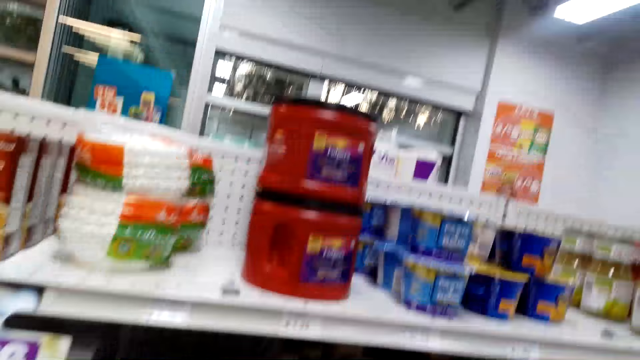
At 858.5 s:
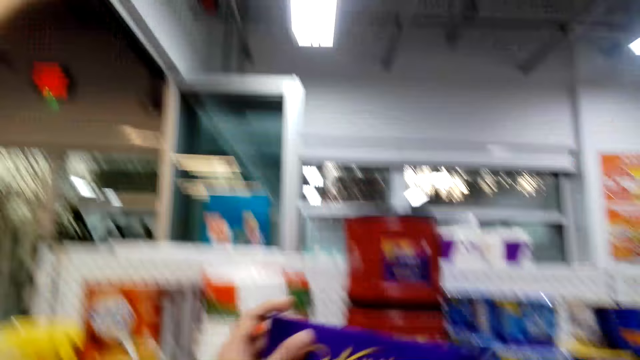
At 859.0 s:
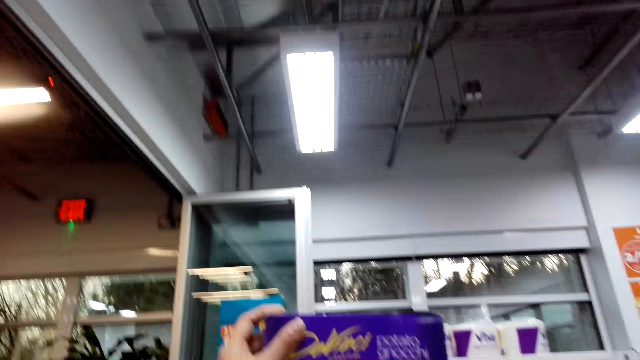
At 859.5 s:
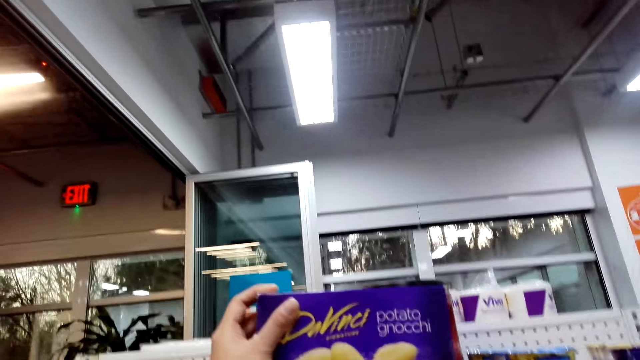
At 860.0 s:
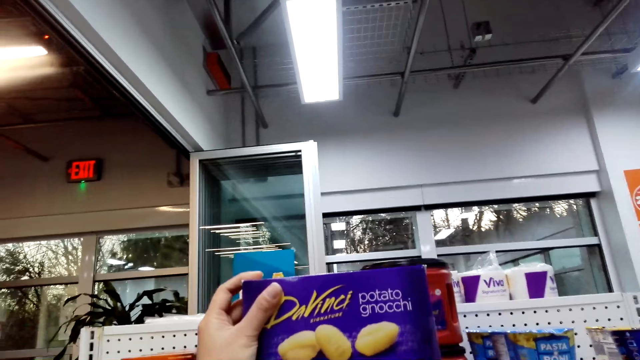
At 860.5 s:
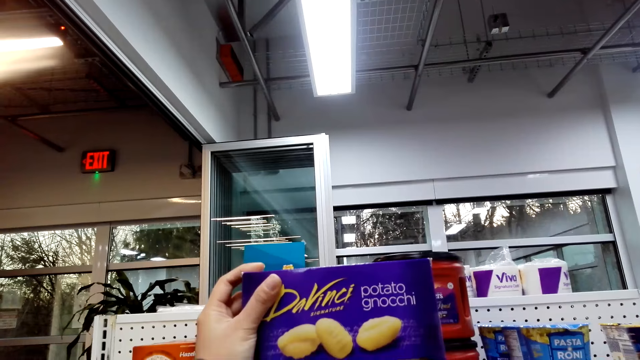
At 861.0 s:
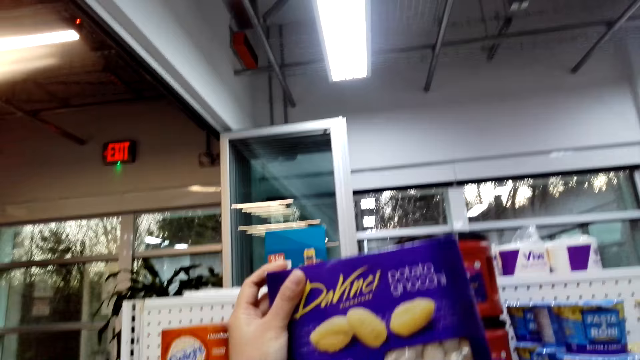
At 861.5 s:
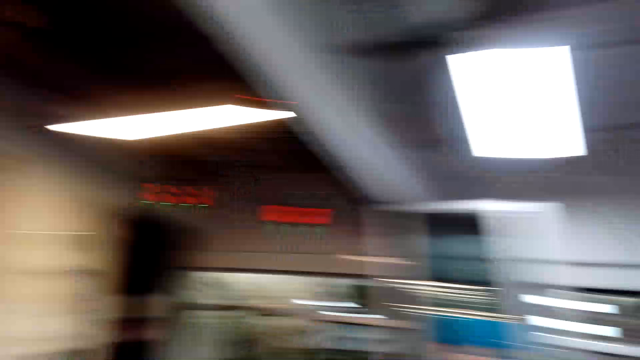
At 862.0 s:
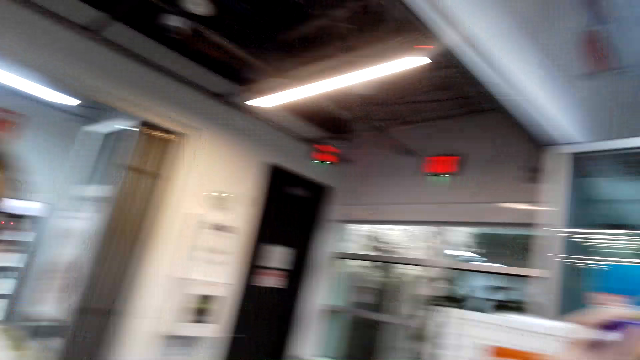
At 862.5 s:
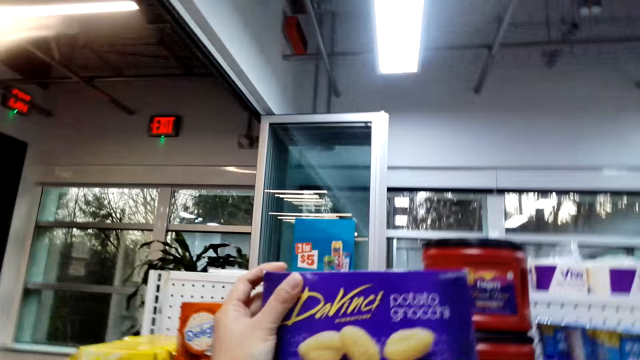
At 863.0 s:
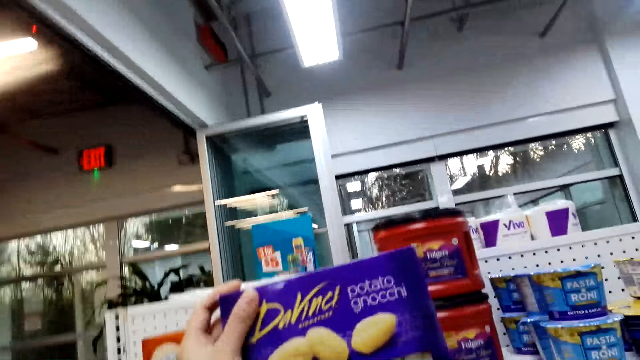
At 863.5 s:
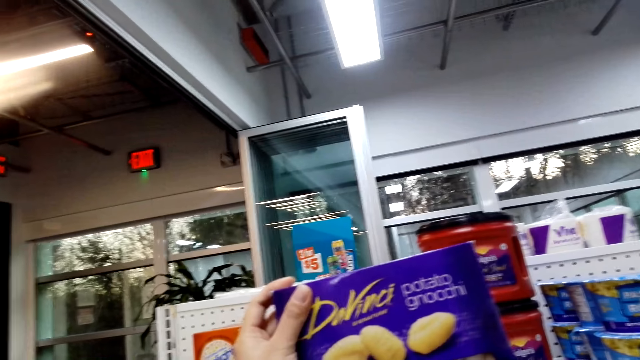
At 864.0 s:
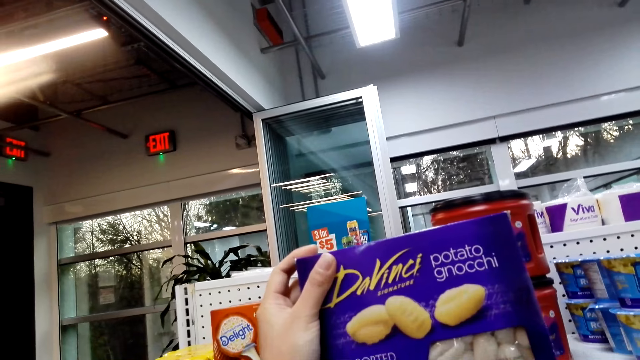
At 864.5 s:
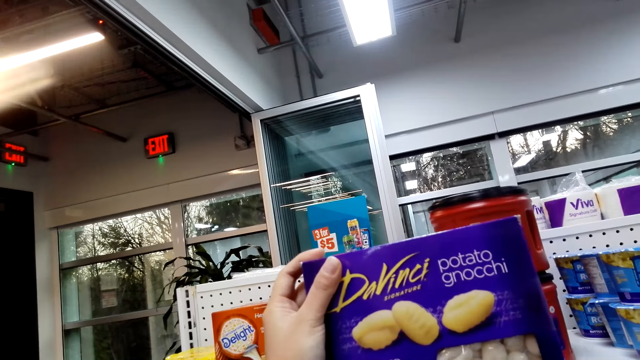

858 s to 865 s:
The camera wearer observes the Davinci potato gnocchi. They pick up the potato gnocchi from the shelf.

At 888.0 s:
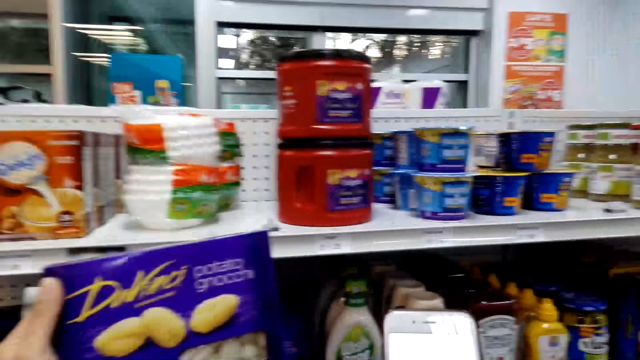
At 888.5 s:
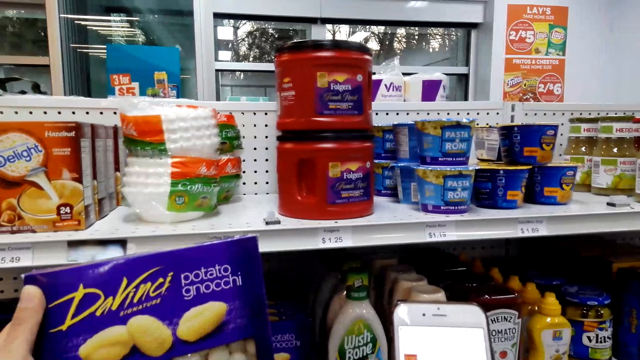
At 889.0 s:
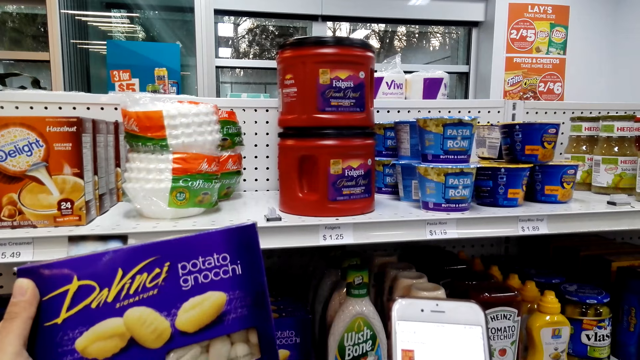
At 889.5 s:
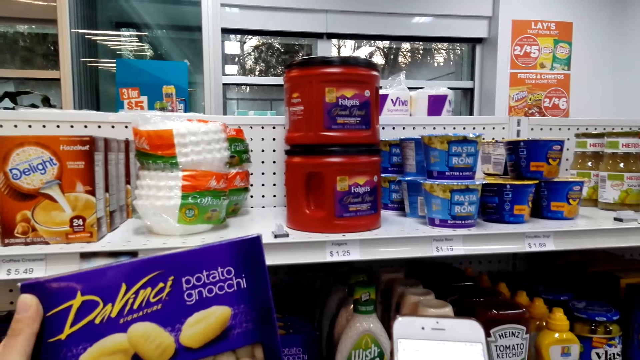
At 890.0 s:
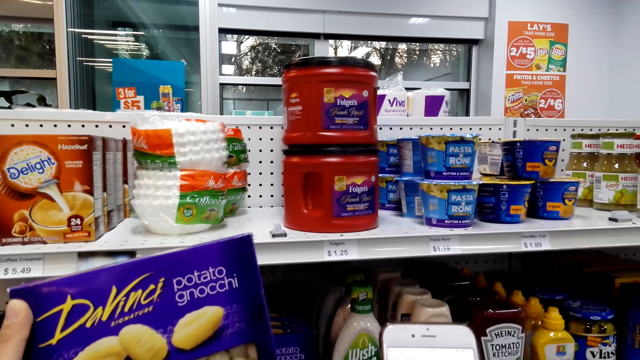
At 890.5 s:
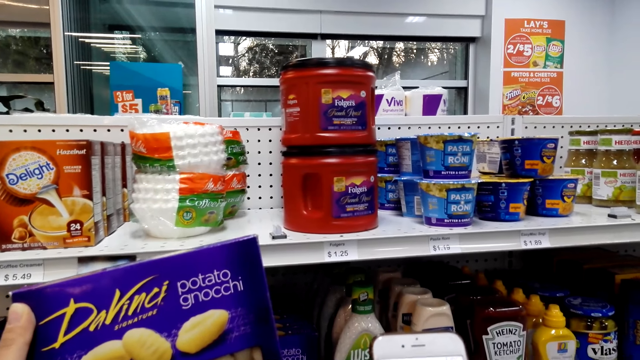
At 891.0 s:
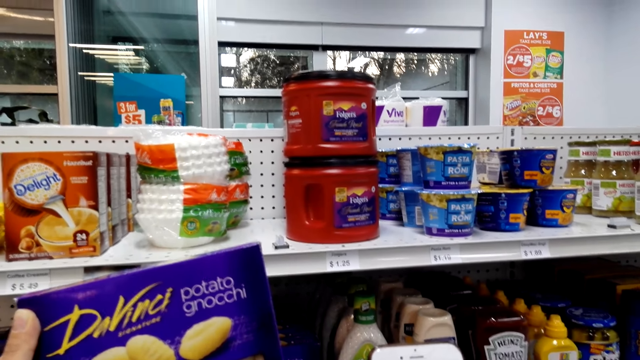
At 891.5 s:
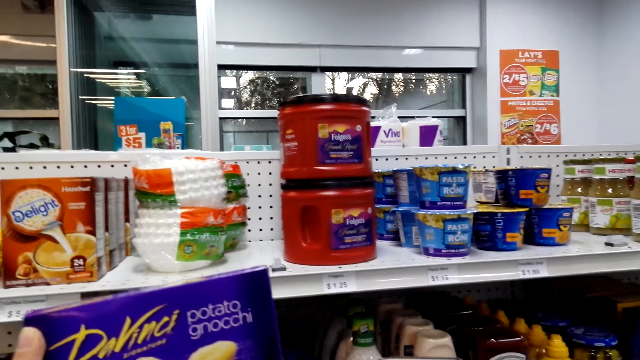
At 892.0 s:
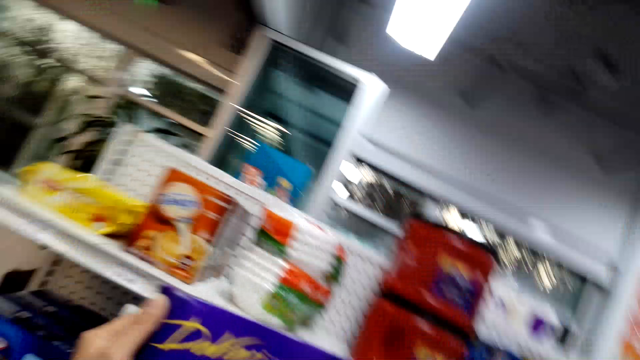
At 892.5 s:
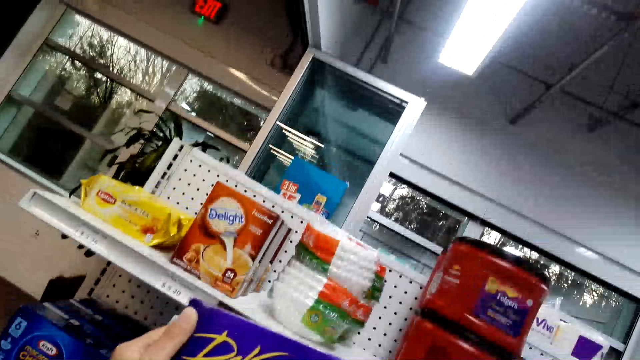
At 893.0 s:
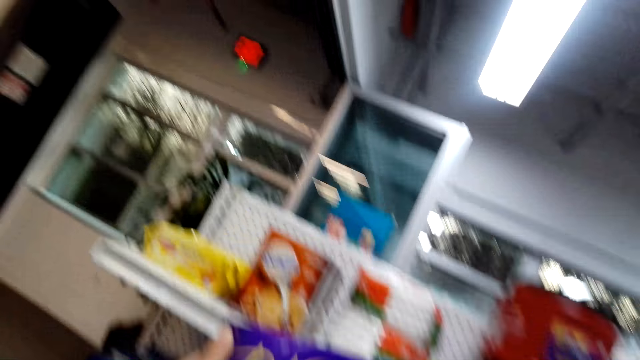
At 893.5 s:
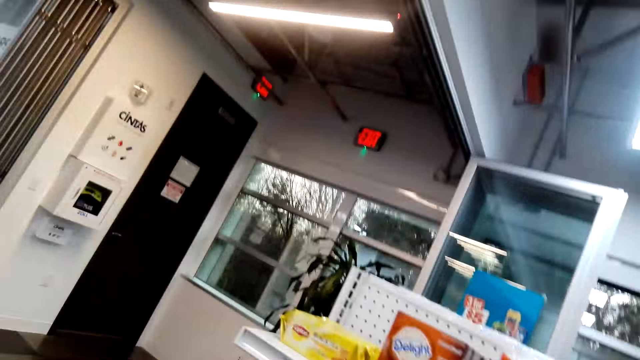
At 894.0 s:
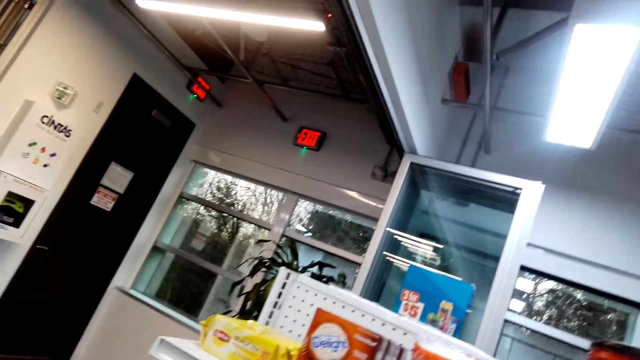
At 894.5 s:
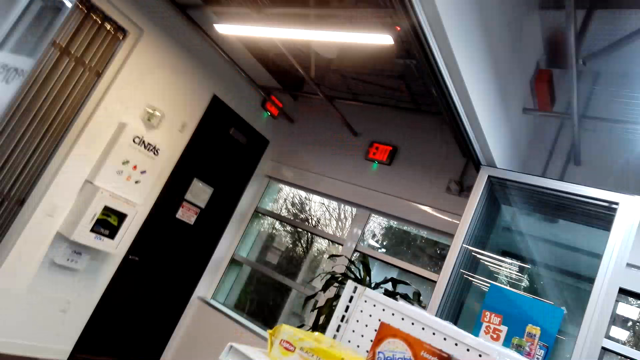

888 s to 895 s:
The camera wearer scrolls on the cell phone.

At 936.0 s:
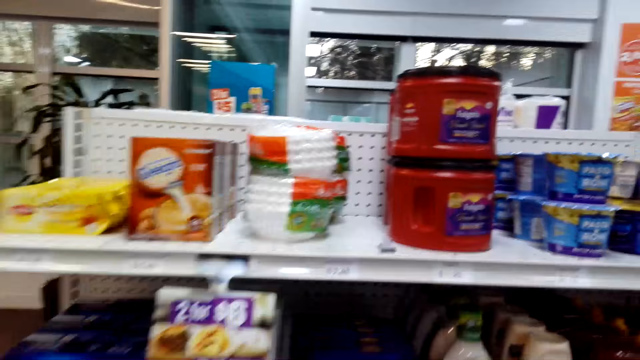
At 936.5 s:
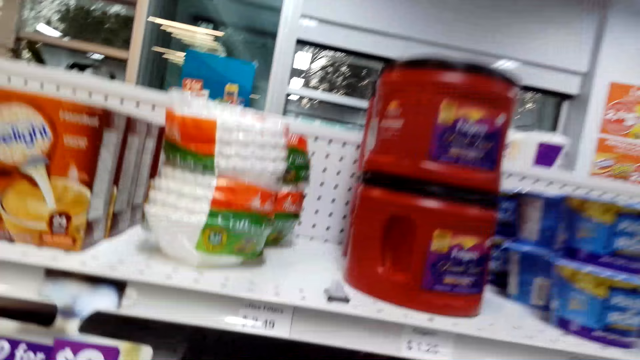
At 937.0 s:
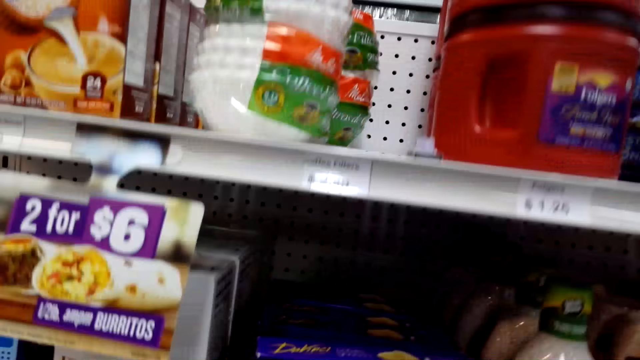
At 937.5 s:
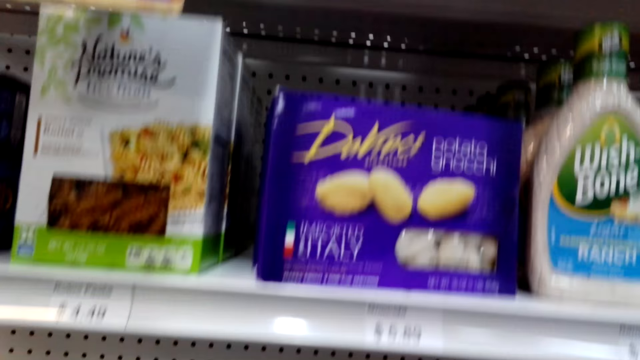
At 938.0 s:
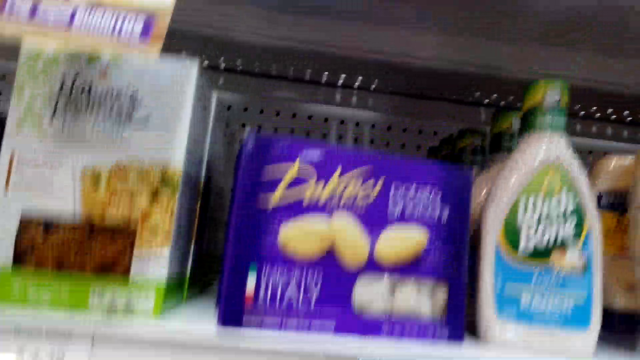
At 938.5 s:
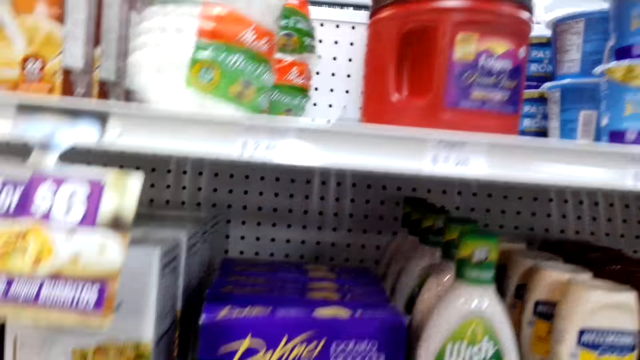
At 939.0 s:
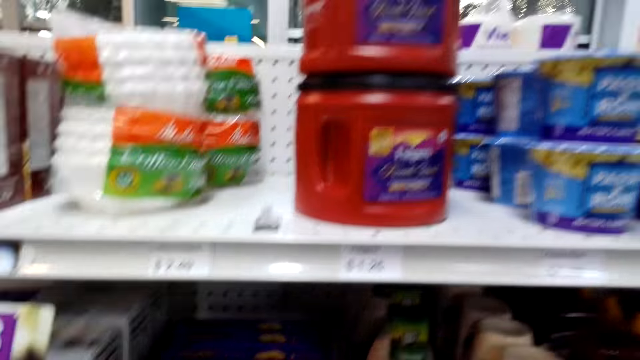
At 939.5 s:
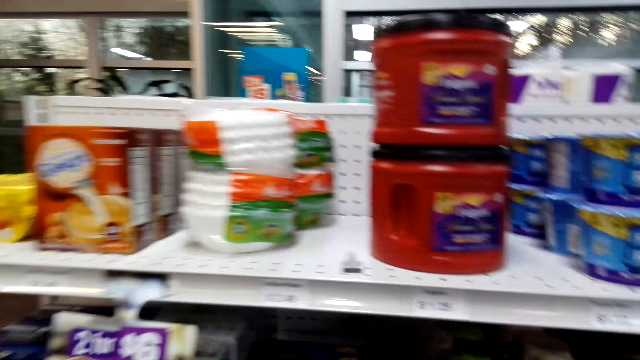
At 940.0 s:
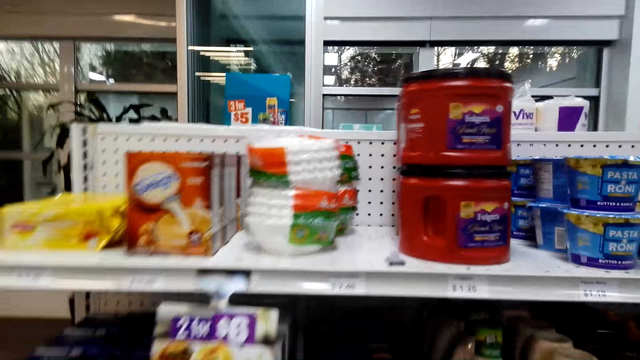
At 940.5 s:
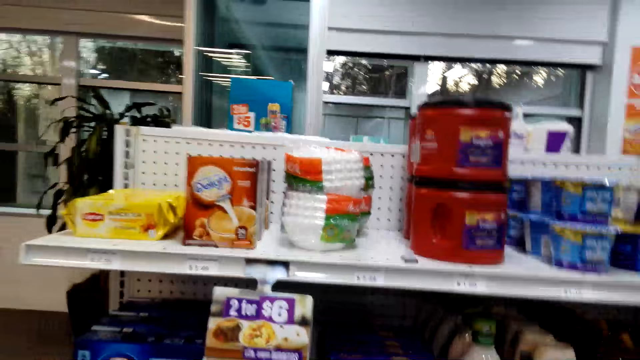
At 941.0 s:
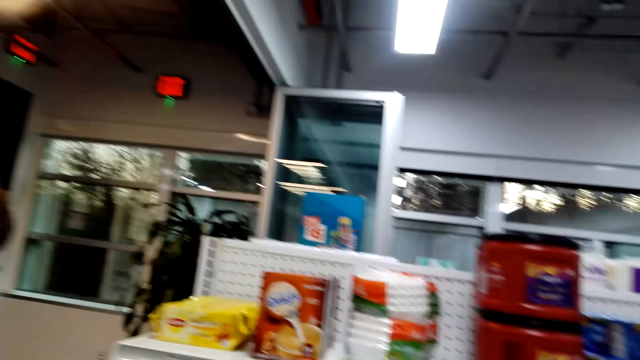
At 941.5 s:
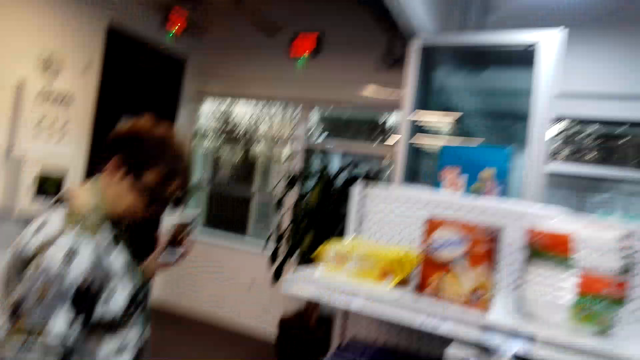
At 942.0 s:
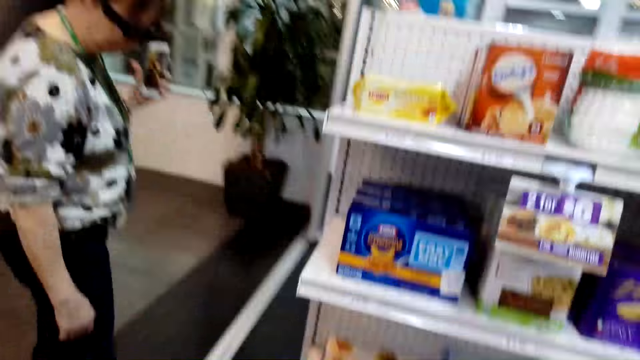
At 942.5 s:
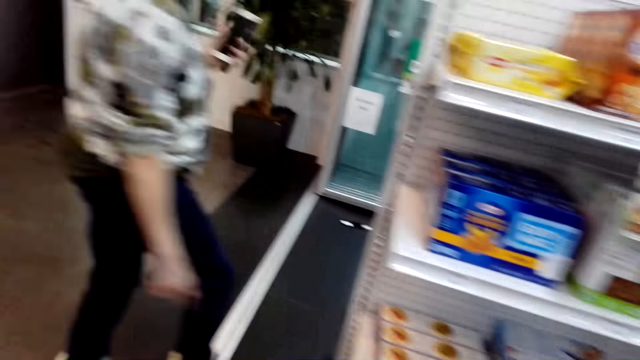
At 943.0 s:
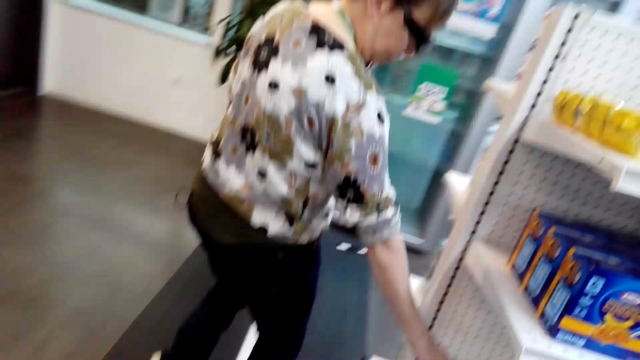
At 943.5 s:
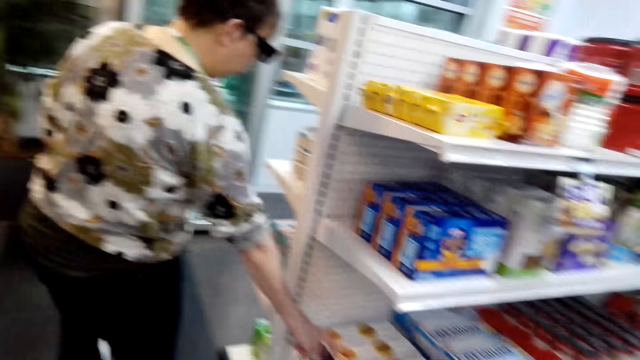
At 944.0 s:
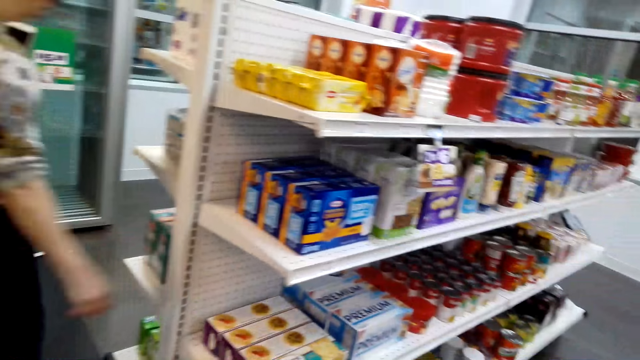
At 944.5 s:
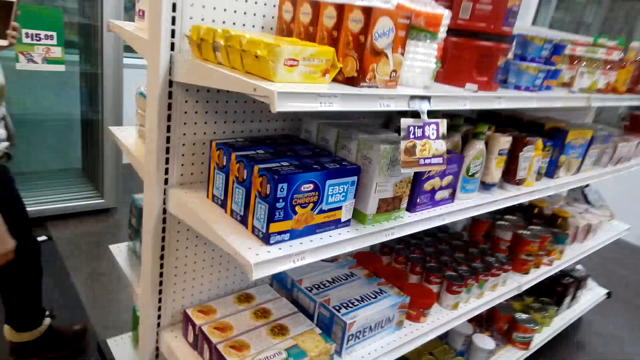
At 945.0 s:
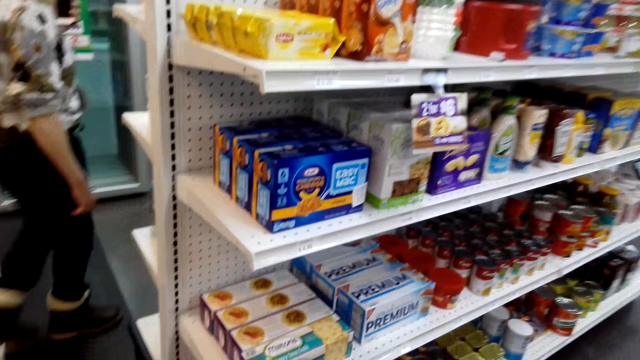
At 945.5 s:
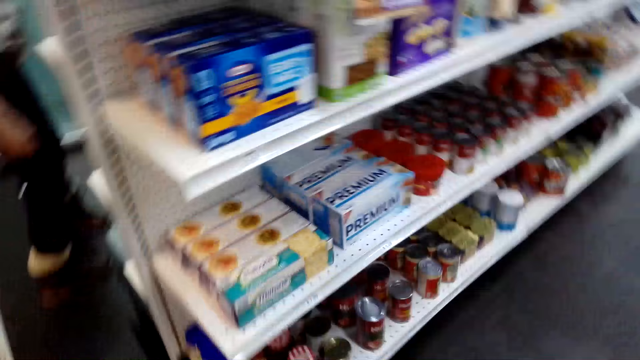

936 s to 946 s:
The camera wearer puts the potato gnocchi on the shelf. A woman walks in the store.
